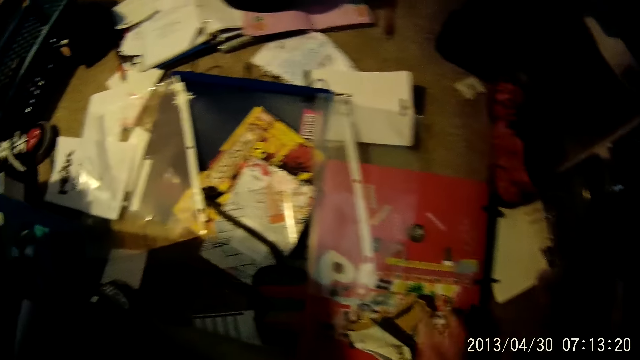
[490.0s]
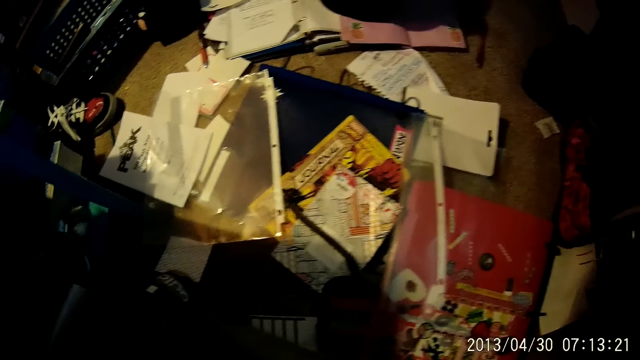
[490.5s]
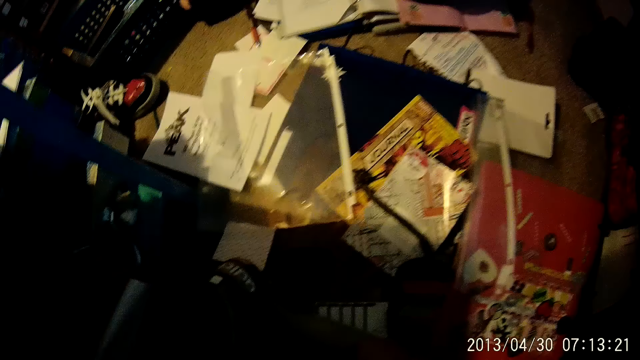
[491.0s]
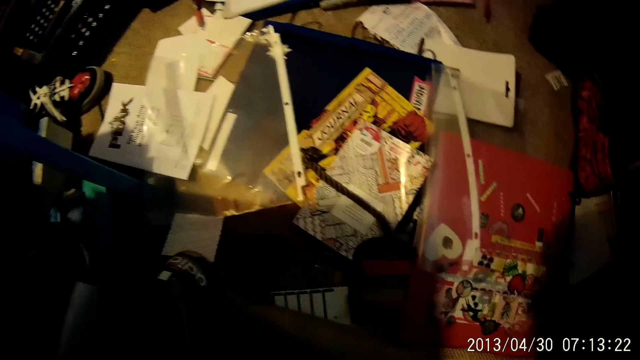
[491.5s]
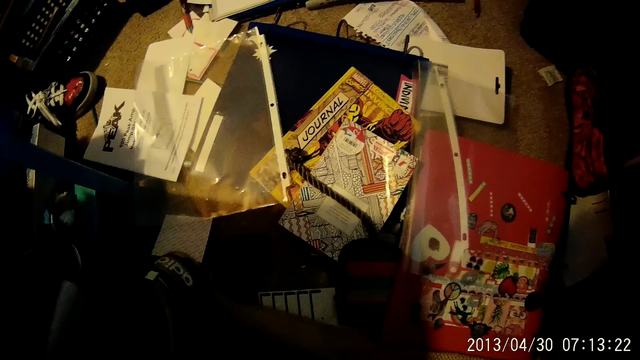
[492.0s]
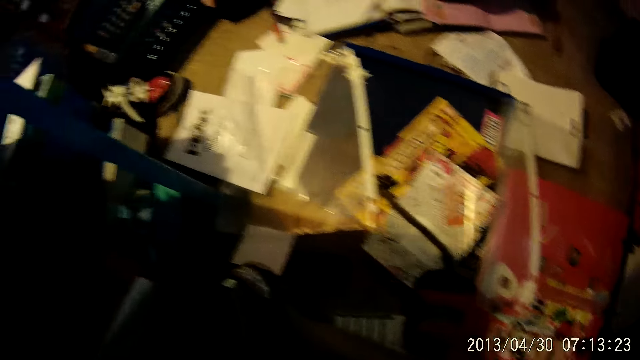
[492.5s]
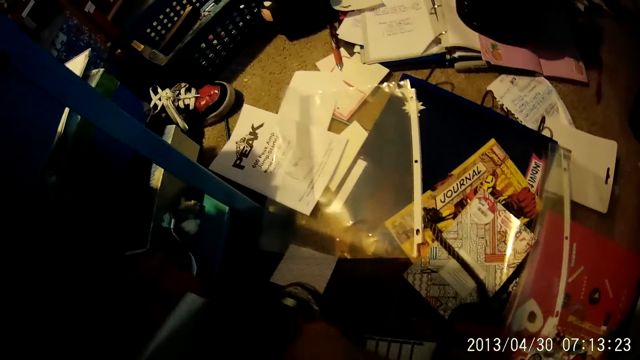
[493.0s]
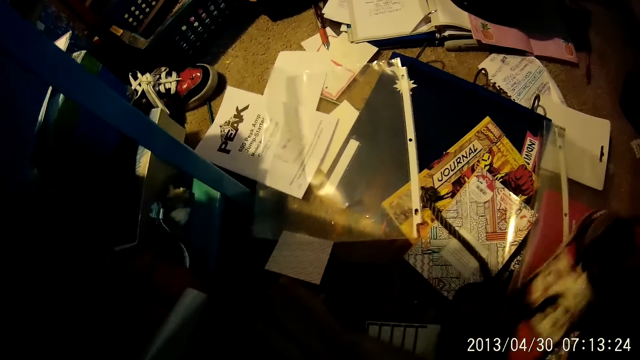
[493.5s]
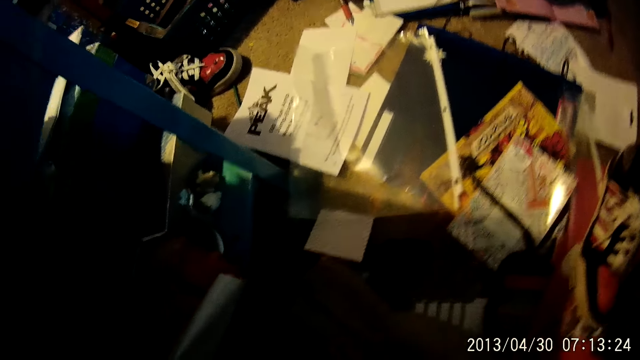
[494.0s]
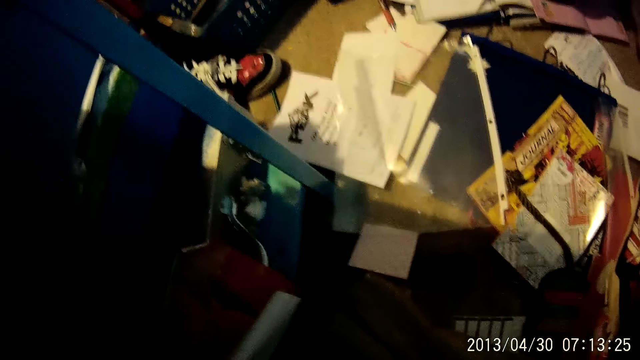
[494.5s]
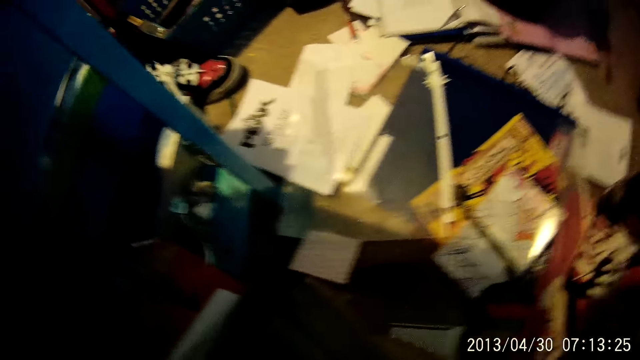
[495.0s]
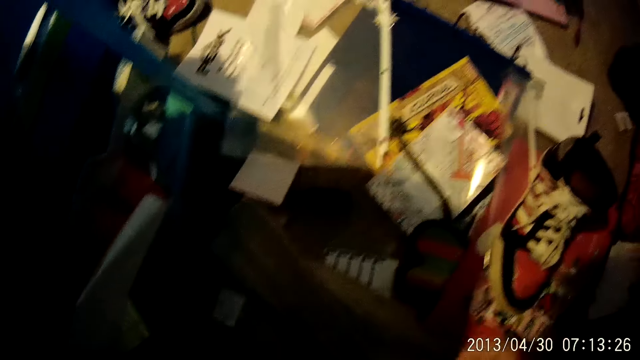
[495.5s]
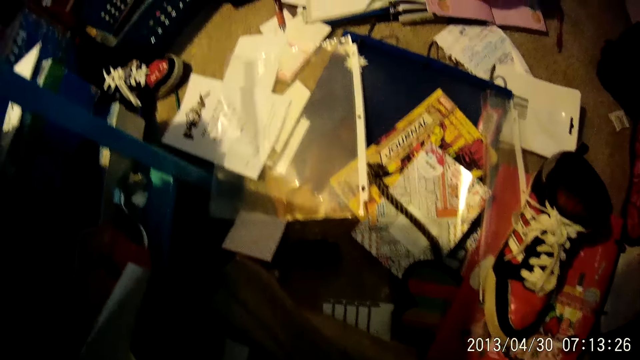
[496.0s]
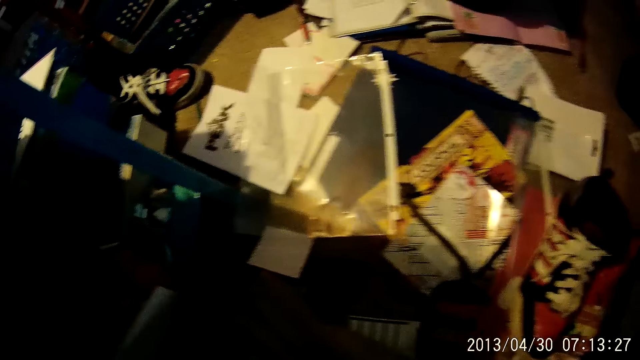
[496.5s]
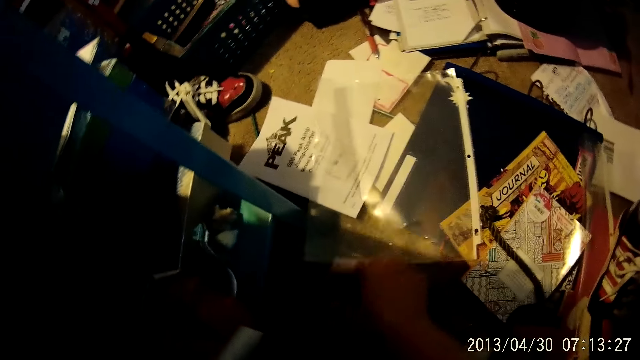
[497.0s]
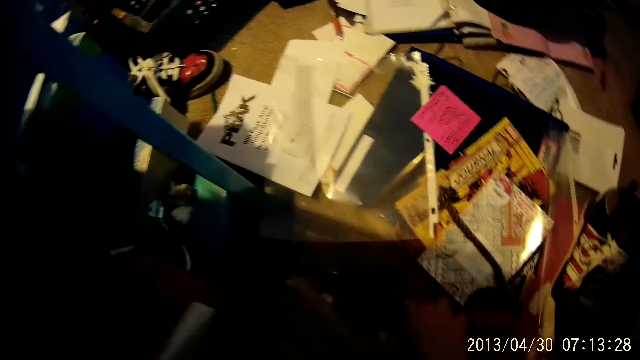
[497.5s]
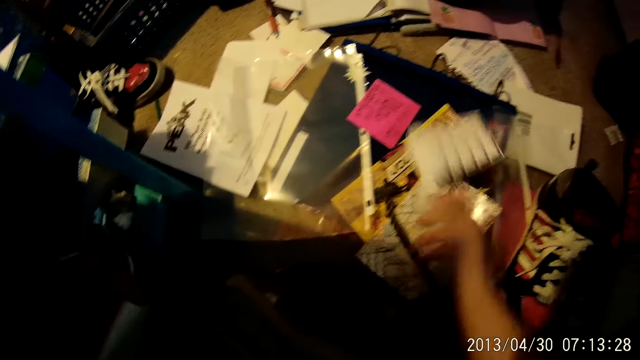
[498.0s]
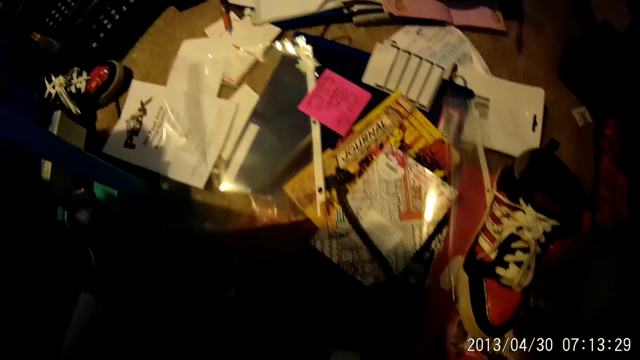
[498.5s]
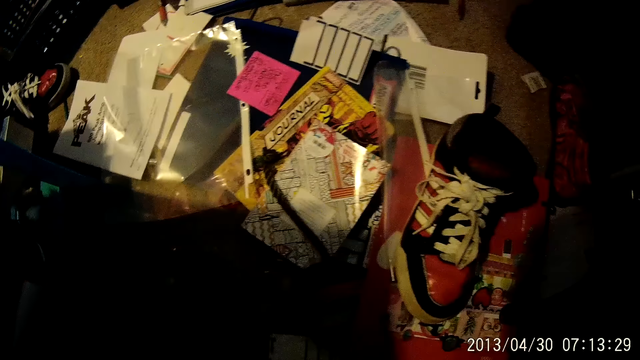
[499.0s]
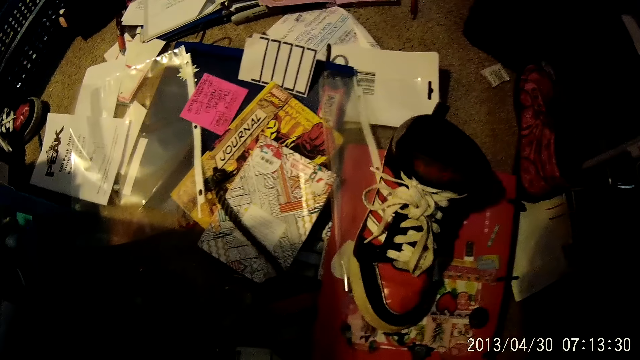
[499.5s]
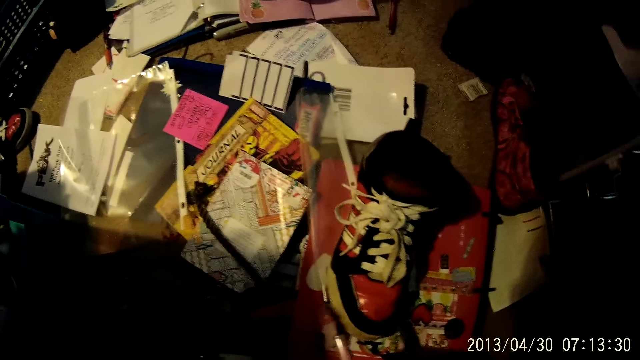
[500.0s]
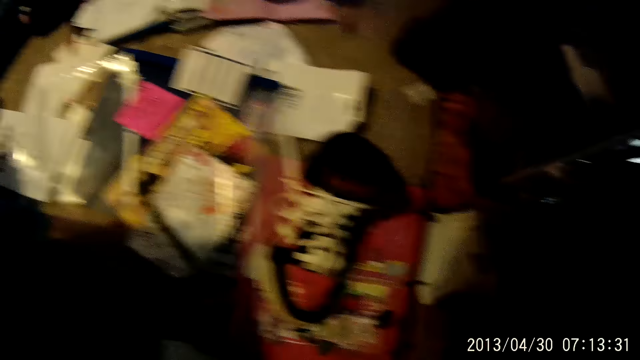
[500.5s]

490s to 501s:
The camera wearer picks up a piece of carton. She picks up a shoe and places the shoe on a carton. She adjusts the shoe with her right hand. She looks around. She picks up a paper and throws the paper. She moves a pink paper with her right hand. She picks up a paper and throws the paper. She looks around. She moves a colored paper with her right hand.

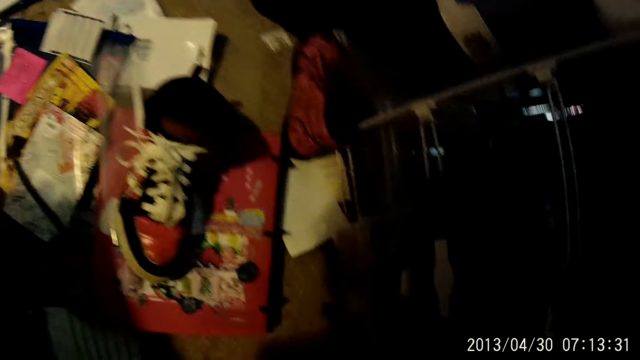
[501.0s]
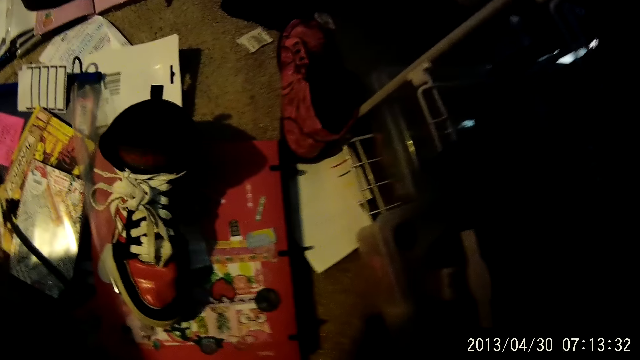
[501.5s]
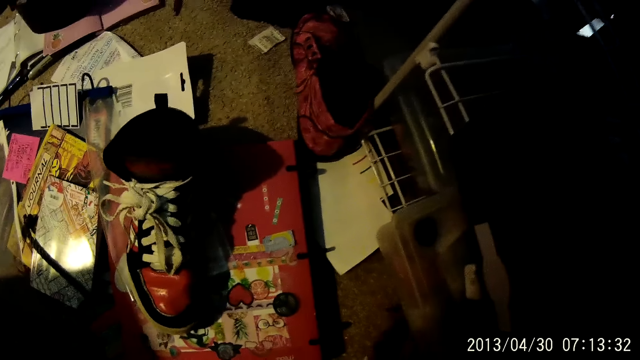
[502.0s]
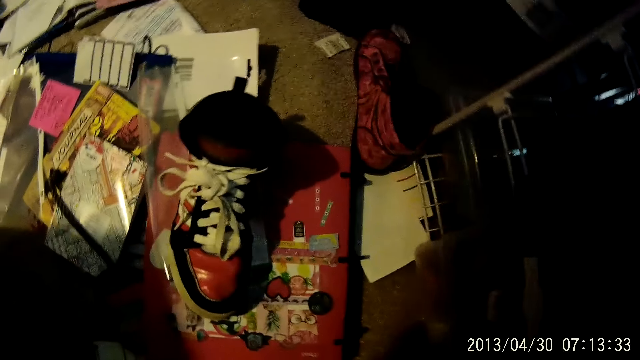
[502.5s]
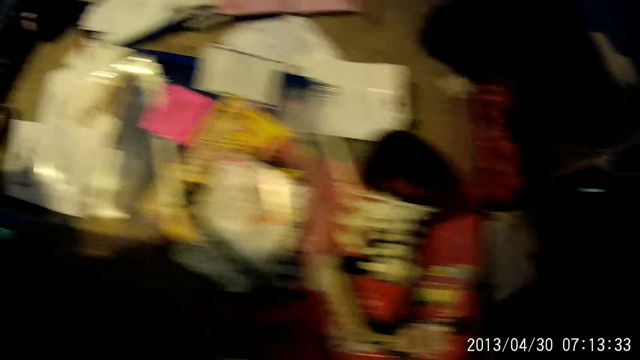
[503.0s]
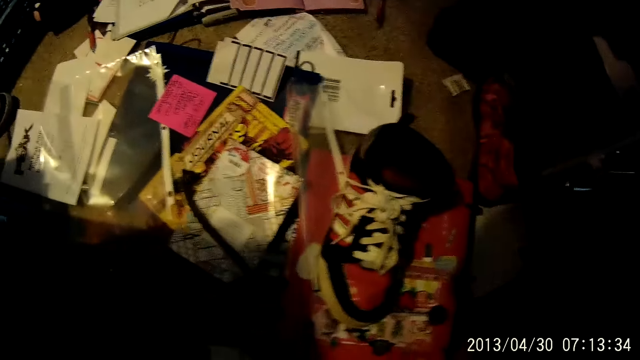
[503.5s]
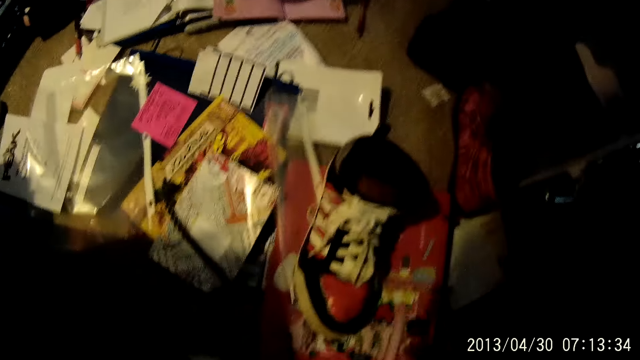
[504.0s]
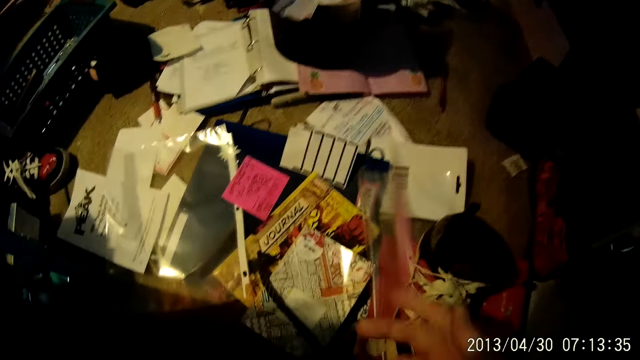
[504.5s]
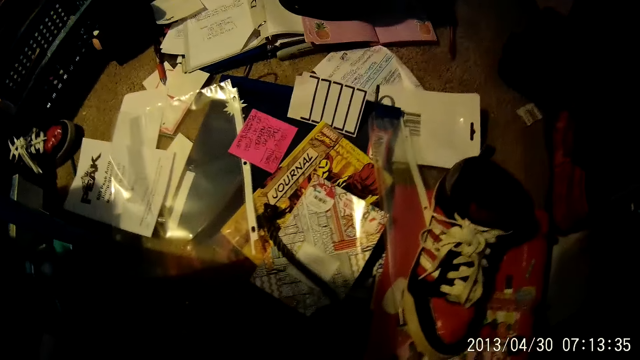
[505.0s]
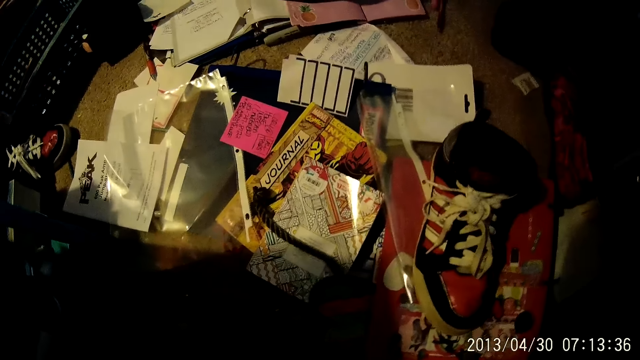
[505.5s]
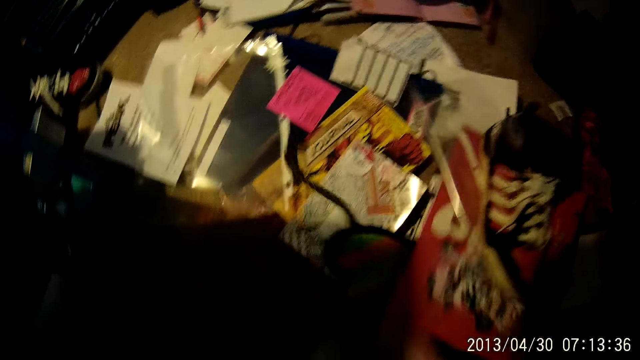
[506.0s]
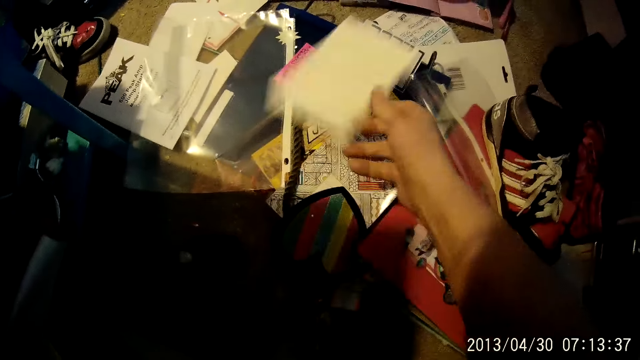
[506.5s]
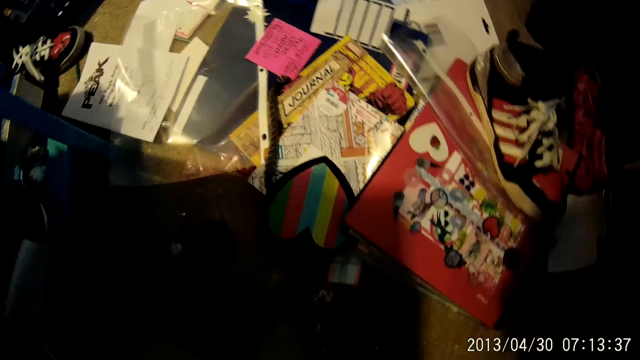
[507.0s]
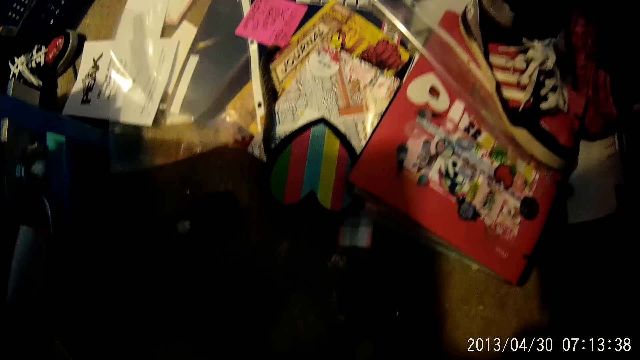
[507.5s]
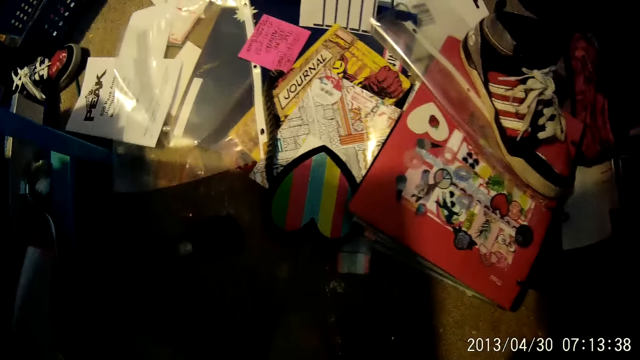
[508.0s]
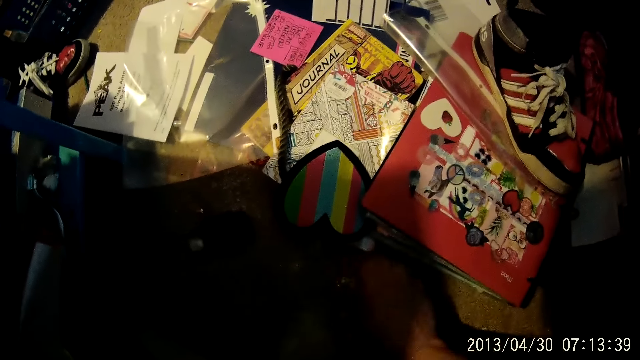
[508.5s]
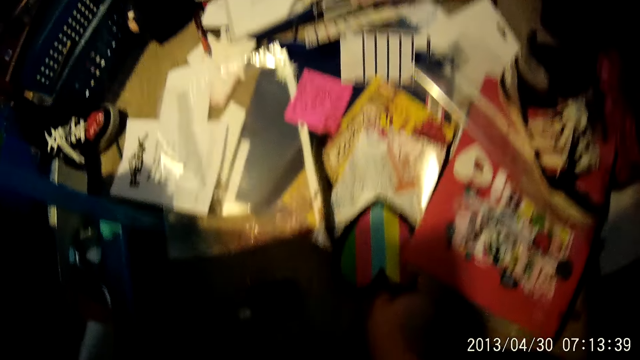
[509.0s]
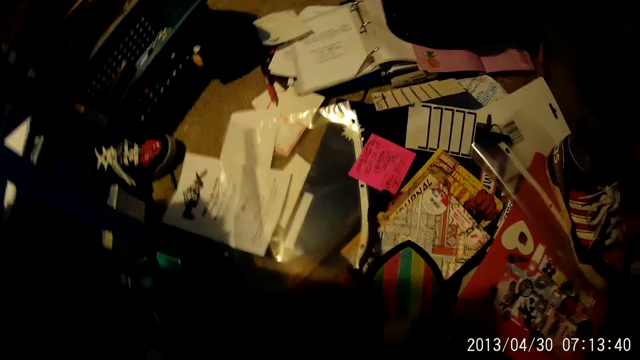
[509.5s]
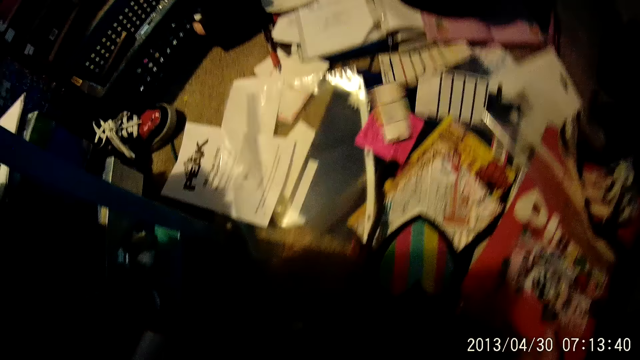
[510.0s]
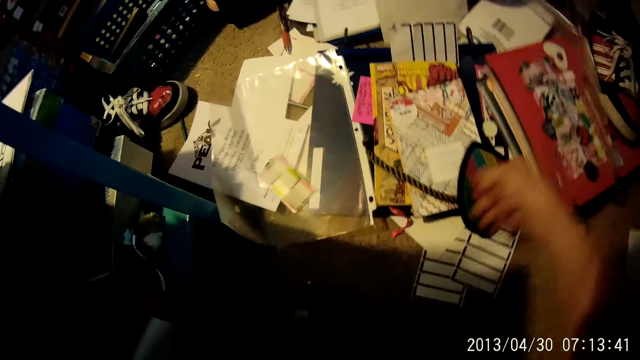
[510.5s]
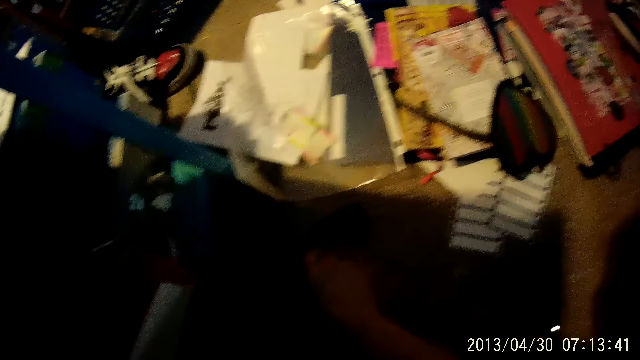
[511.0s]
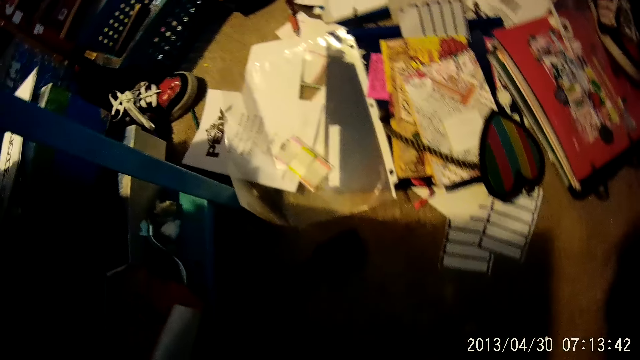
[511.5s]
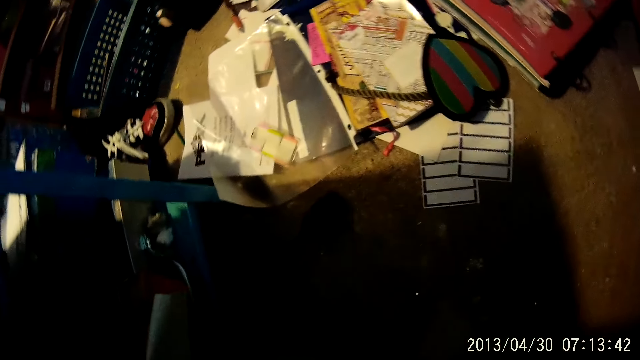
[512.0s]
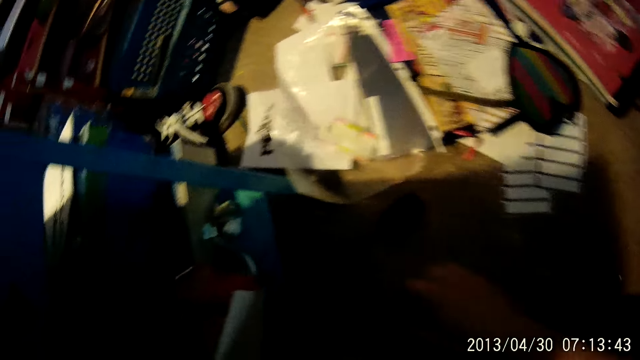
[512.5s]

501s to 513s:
The camera wearer picks up a pen and throws the pen. She picks up a paper and throws the paper. She moves another colored white paper with her right hand. She picks up a paper and throws the paper. She adjusts some books on the floor with her right hand. She moves a box and picks up pieces of paper.
